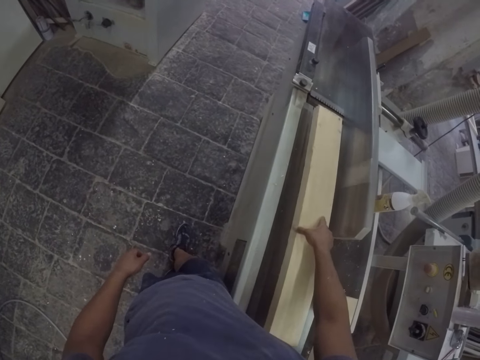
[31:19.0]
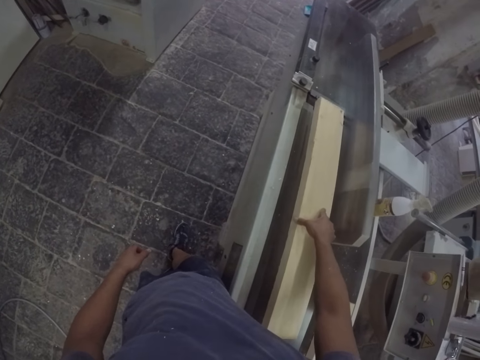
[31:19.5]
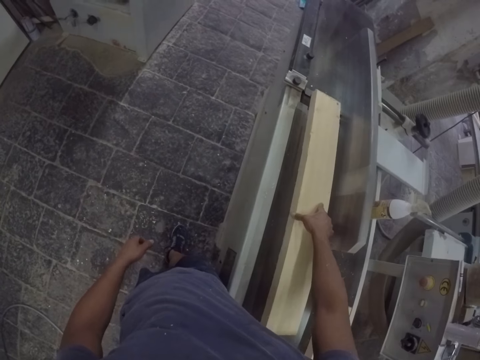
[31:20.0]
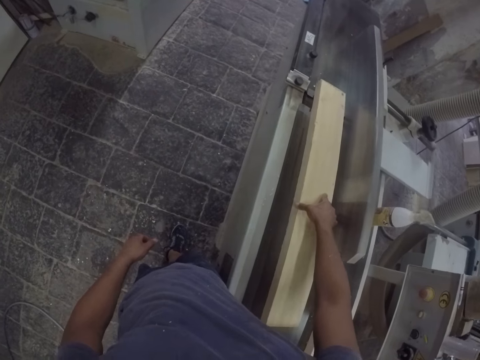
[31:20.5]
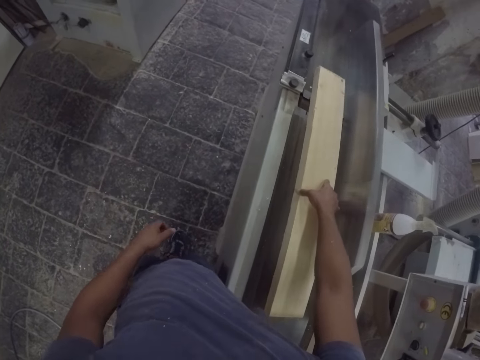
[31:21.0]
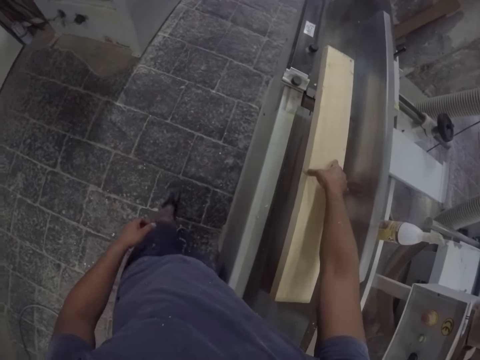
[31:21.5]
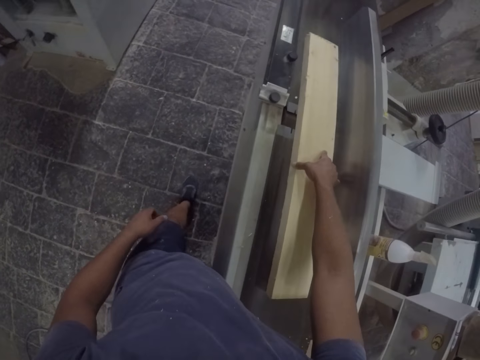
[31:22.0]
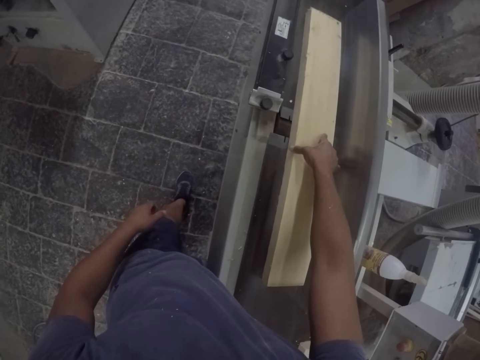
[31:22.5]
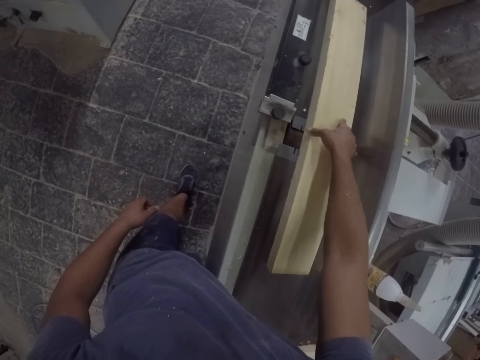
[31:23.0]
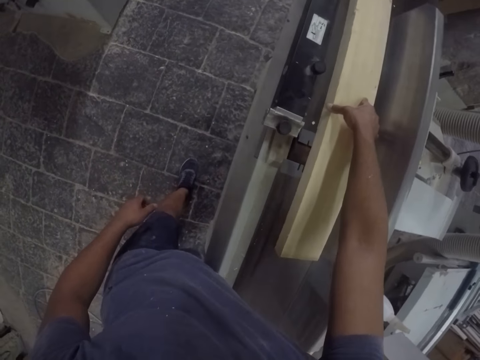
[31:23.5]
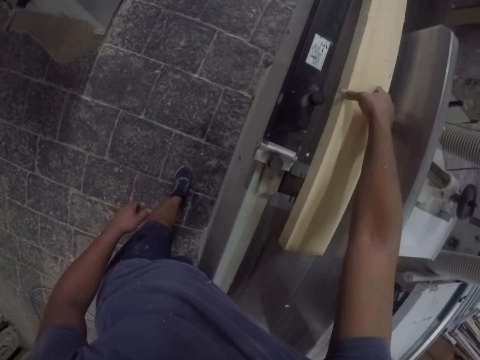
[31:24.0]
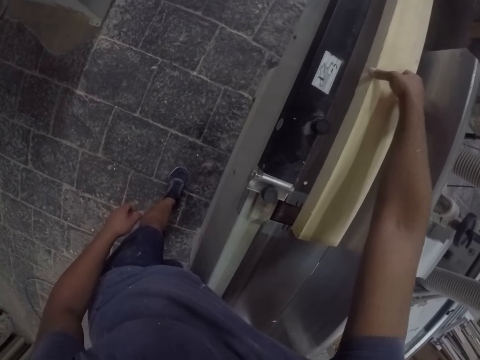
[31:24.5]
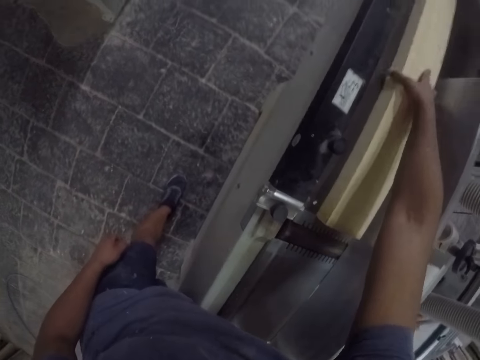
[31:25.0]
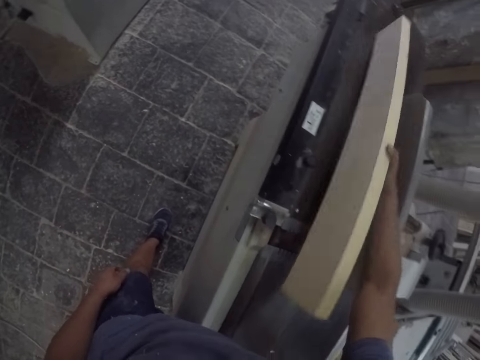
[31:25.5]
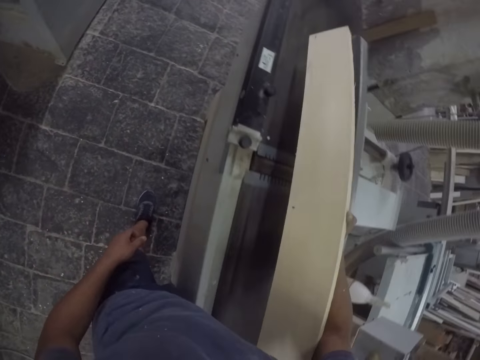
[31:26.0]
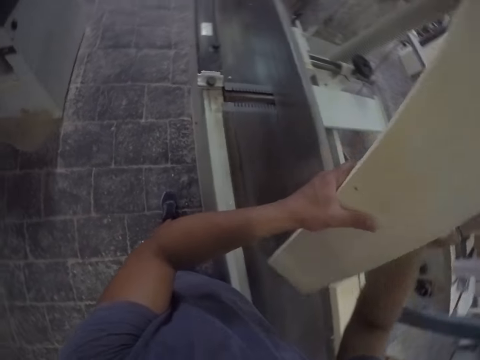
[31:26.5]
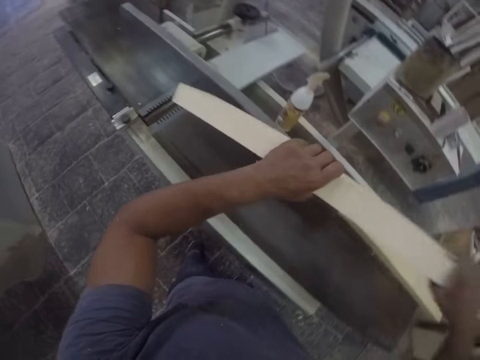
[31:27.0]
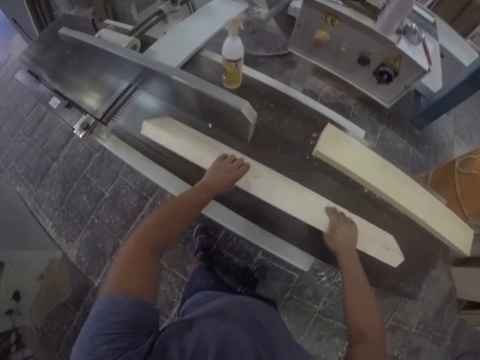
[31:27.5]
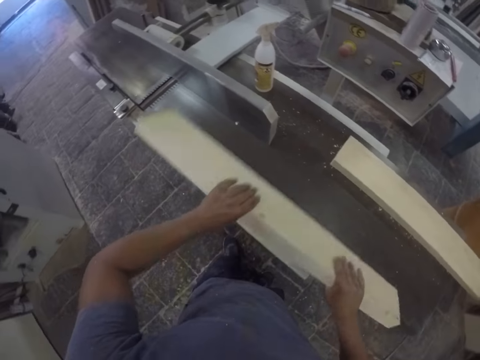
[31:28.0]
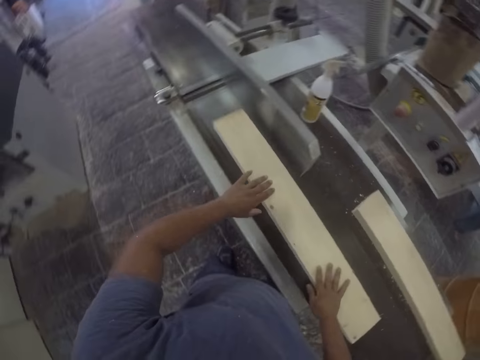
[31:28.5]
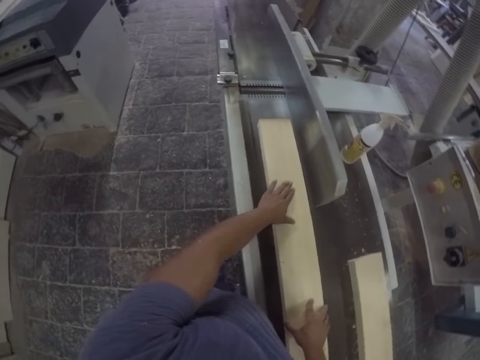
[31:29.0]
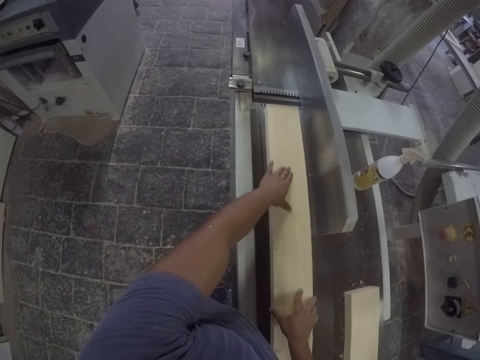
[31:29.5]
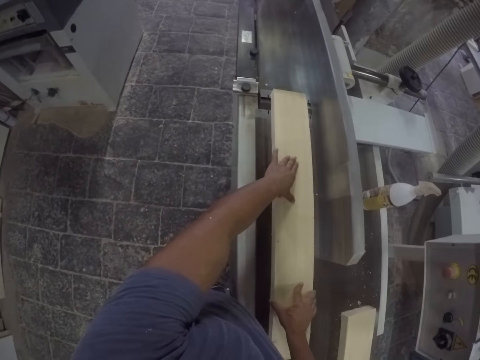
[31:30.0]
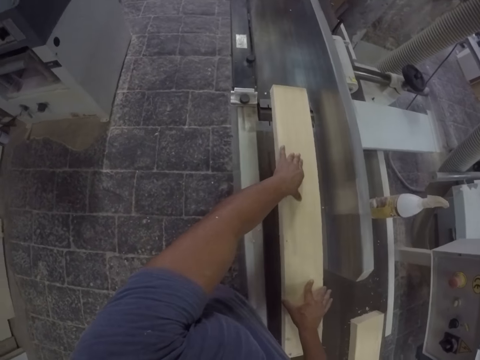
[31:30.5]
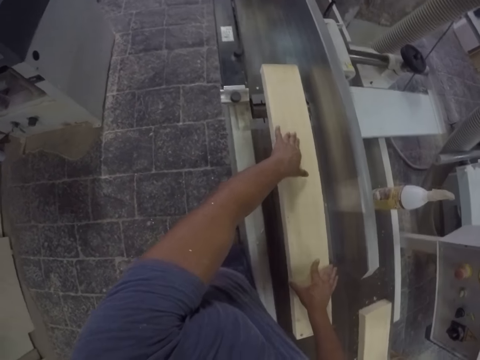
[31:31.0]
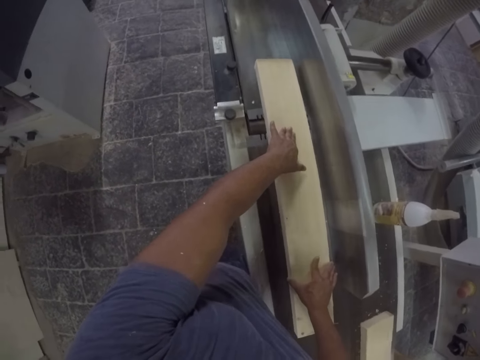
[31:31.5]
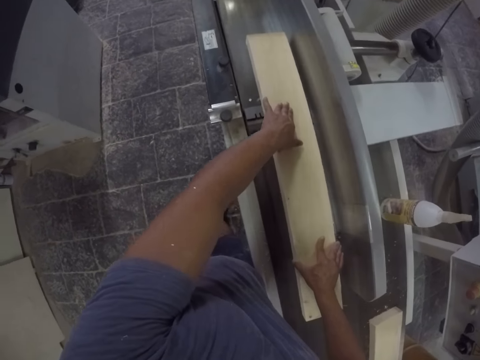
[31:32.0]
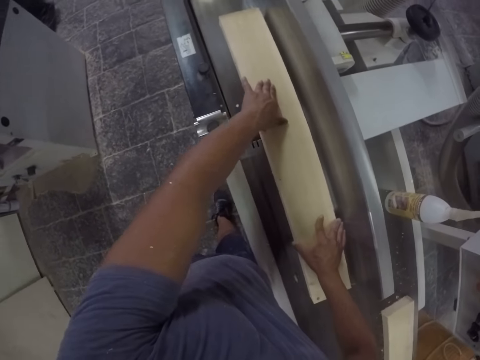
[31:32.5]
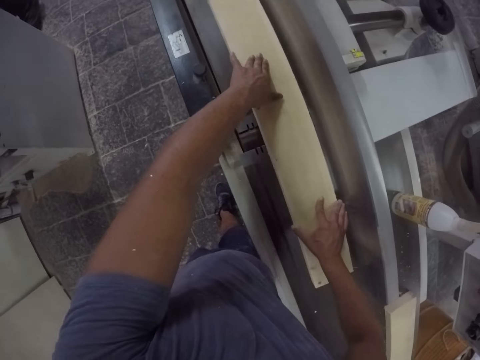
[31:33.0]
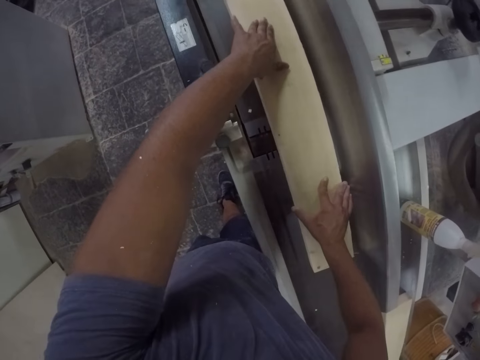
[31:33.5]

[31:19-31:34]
The camera wearer holds the wood. They push the wood forward. They soften the wood. They pick up the wood, hold the wood plank with both hands, and put the wood plank on the sanding machine. They turn the wood. They drag the wood plank on the sanding machine. They sand the wood plank with the sanding machine. They push the wood forward. They soften the wood.

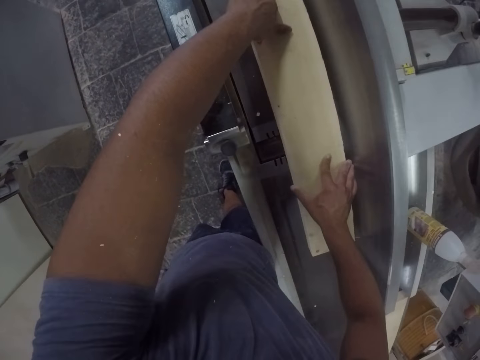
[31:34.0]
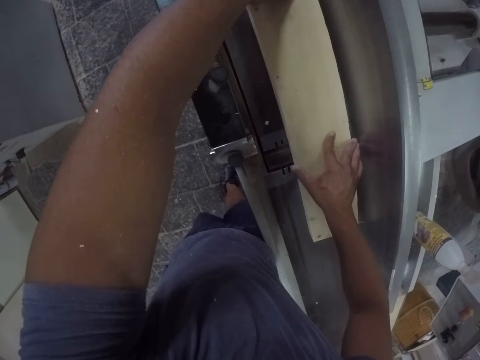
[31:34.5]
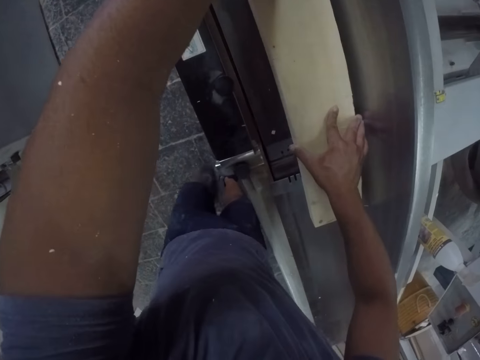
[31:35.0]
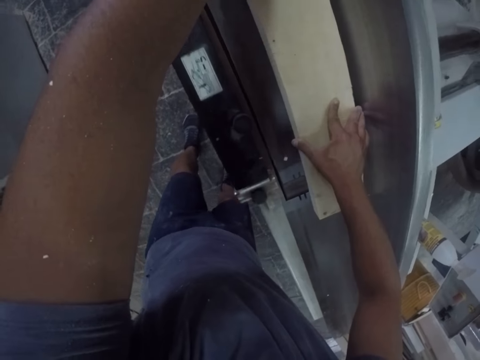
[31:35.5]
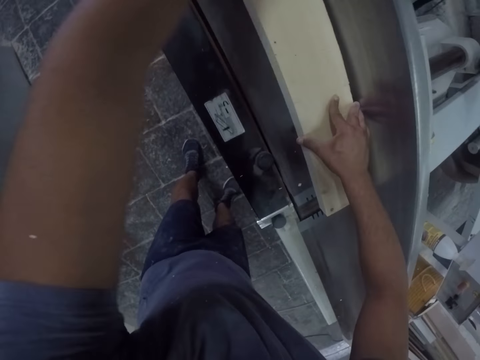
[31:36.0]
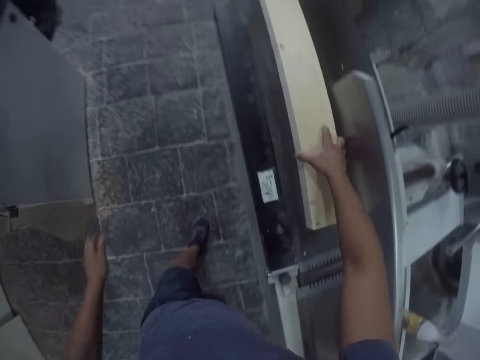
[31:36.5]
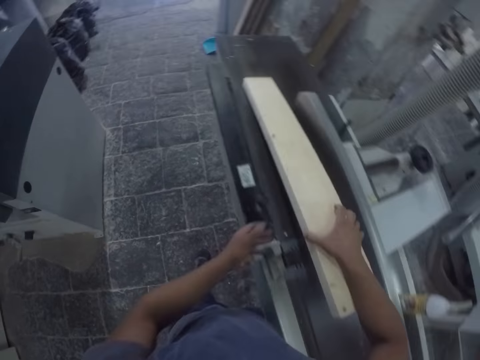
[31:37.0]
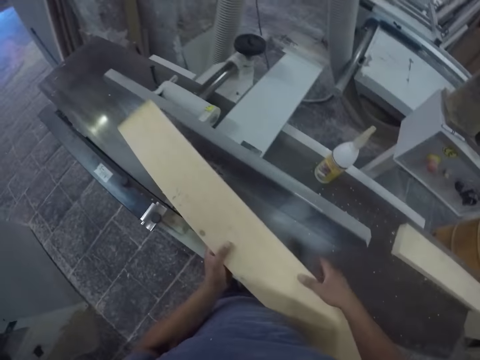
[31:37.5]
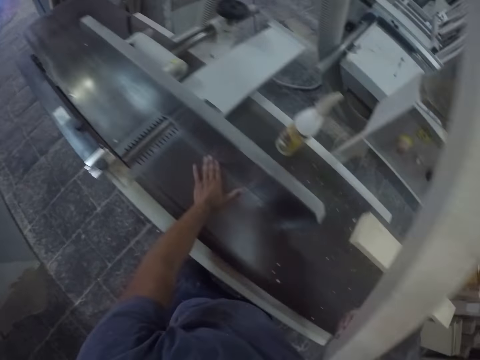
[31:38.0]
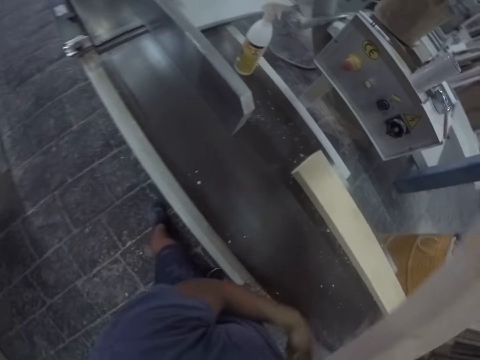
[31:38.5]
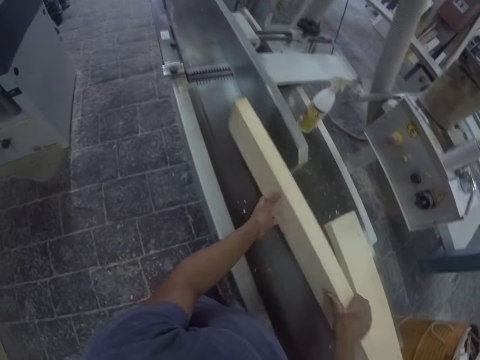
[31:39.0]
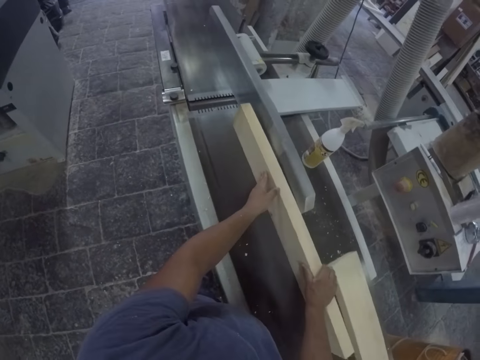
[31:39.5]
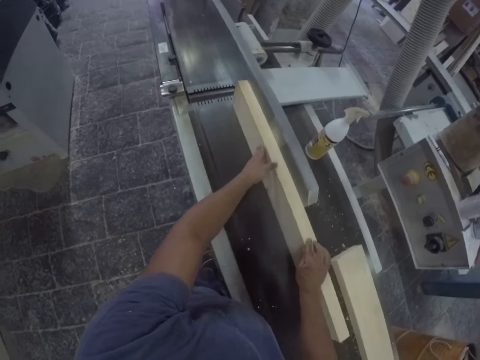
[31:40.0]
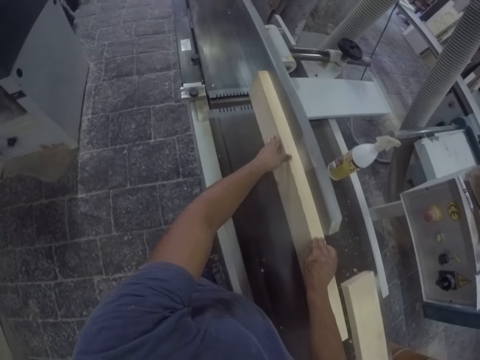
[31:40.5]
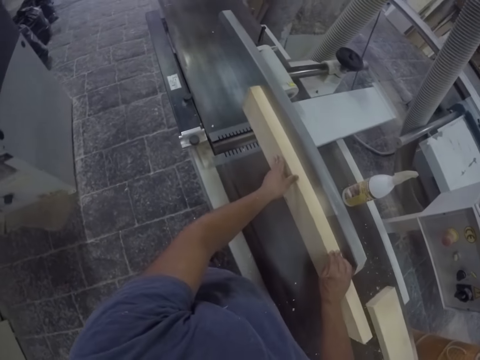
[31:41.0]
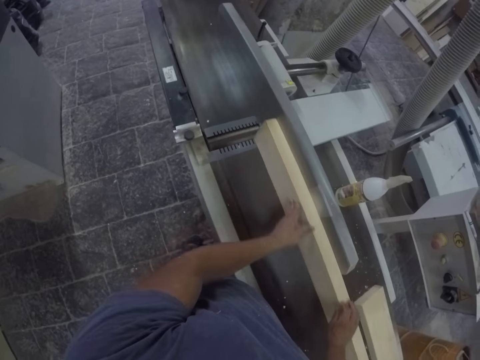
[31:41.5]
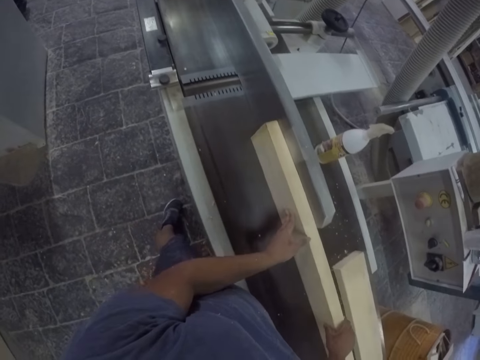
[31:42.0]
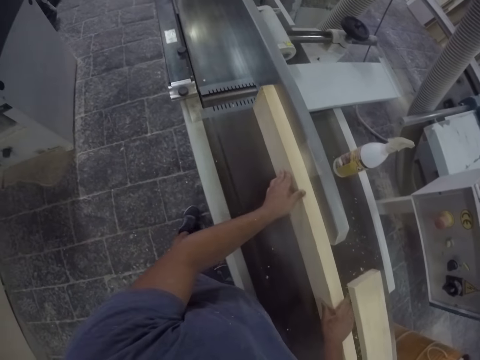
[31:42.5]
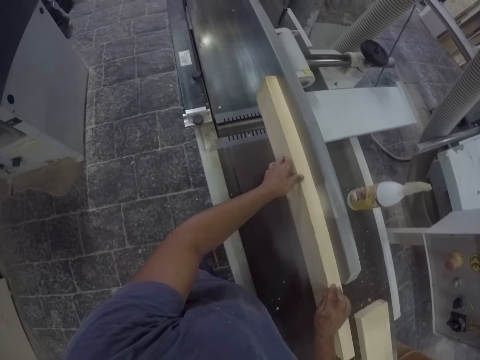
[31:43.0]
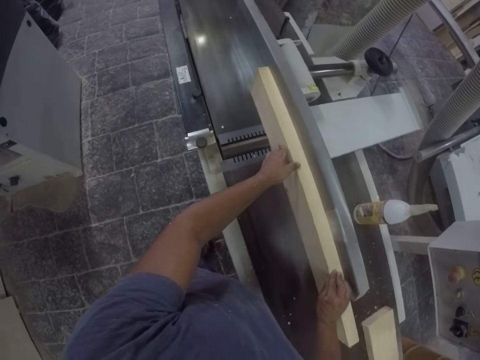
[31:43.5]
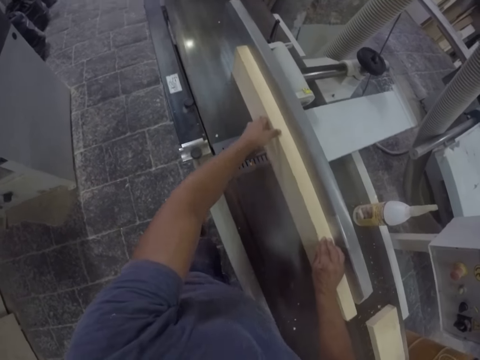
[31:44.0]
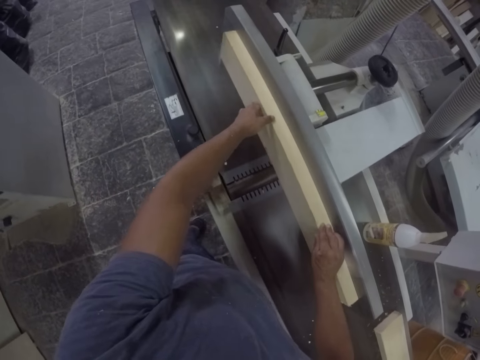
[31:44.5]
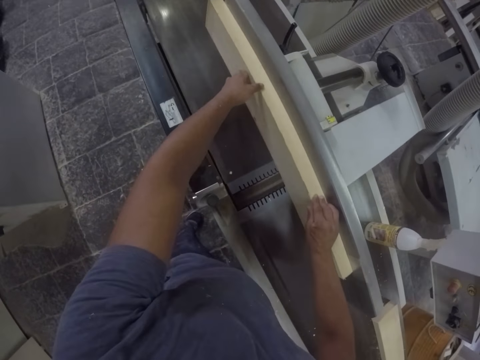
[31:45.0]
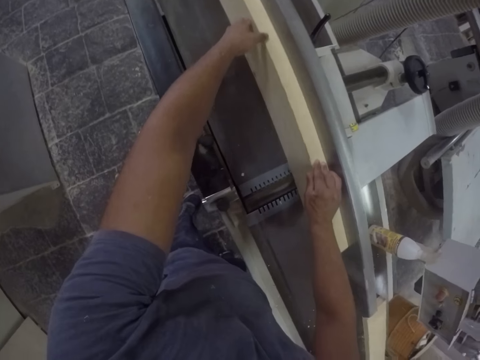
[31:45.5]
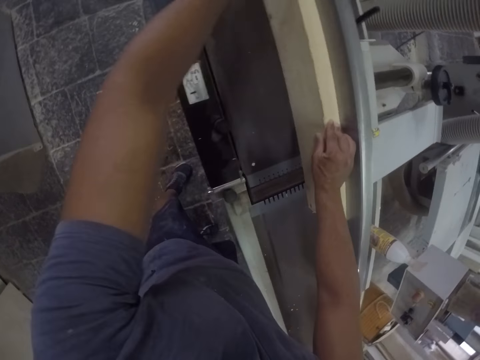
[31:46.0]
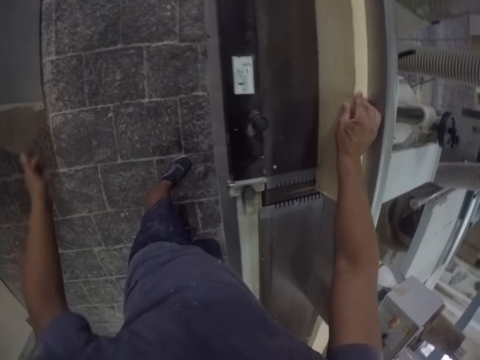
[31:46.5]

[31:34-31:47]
The camera wearer lifts the wood plank off the sanding machine. He wipes the sanding table with his hand. He puts the wood plank on the sanding machine. He pushes the wood forward. He drags the wood plank on the sanding machine. He sands the wood plank with the sanding machine. He softens the wood.
